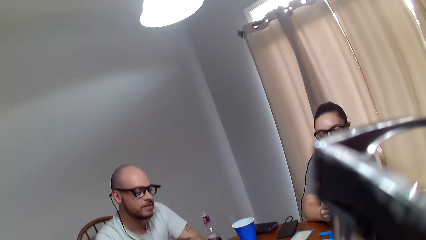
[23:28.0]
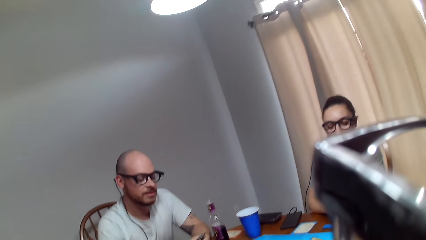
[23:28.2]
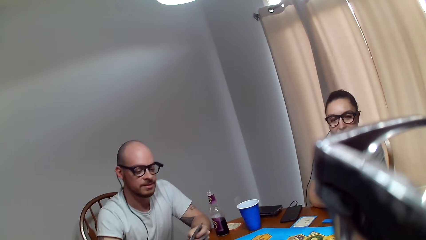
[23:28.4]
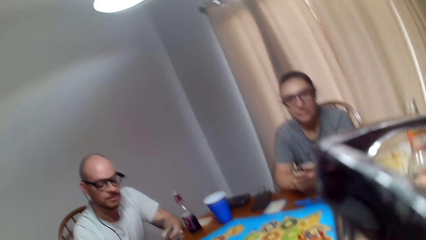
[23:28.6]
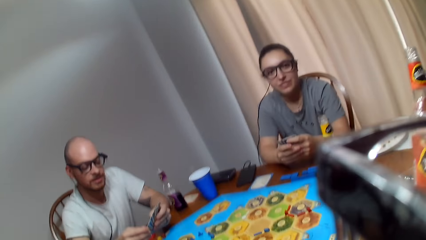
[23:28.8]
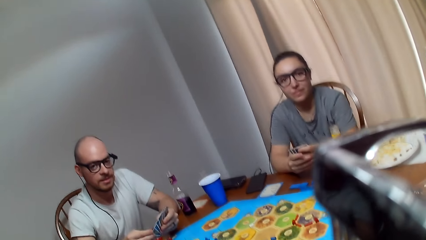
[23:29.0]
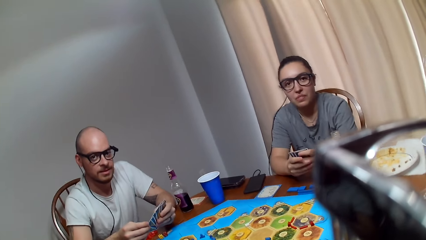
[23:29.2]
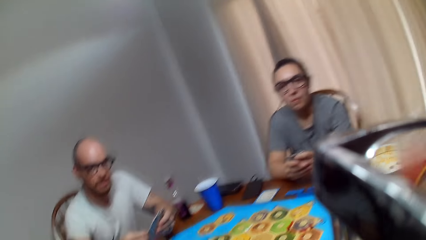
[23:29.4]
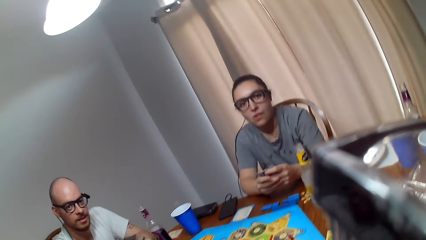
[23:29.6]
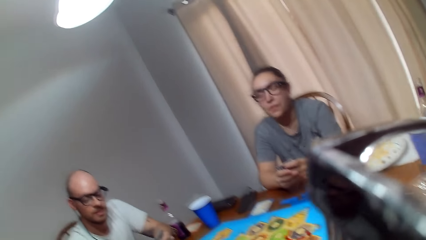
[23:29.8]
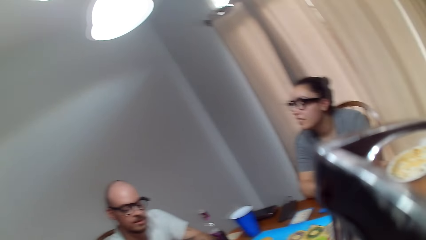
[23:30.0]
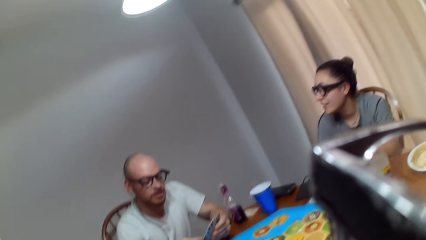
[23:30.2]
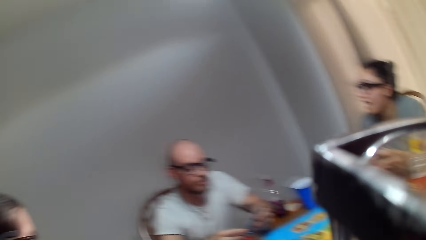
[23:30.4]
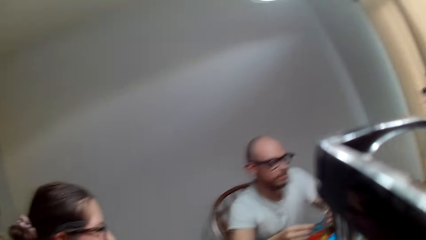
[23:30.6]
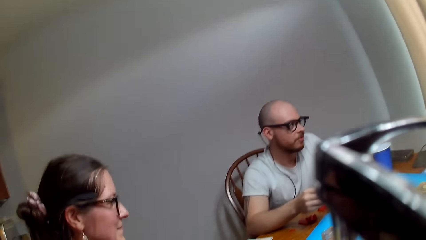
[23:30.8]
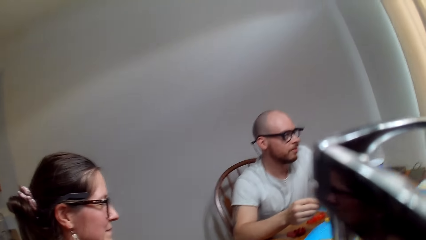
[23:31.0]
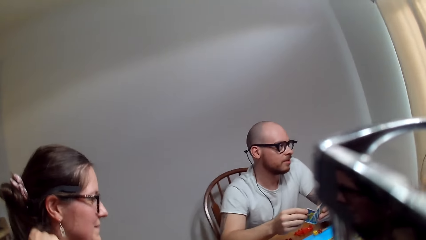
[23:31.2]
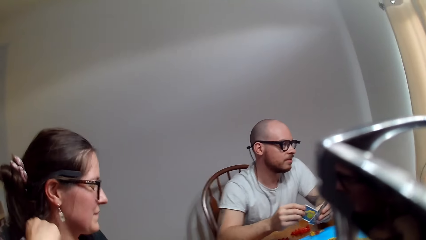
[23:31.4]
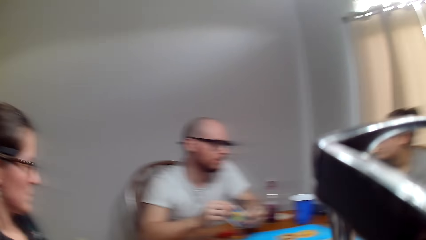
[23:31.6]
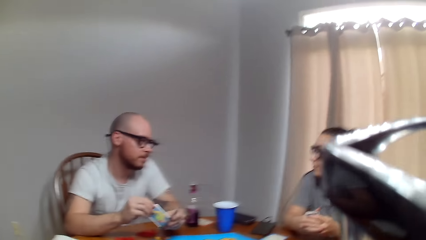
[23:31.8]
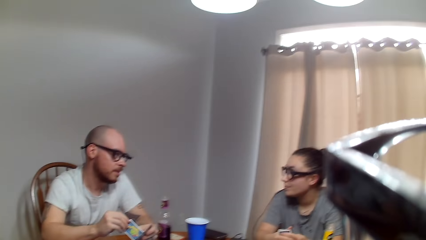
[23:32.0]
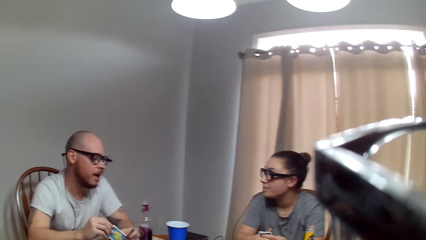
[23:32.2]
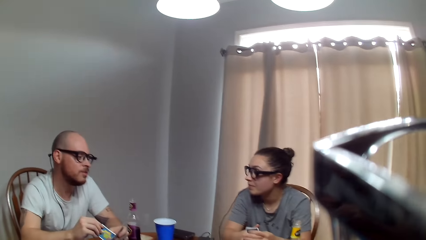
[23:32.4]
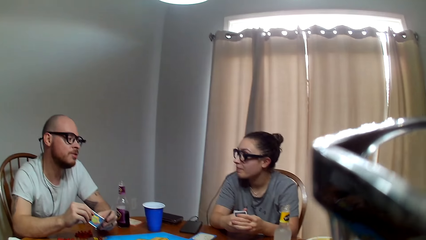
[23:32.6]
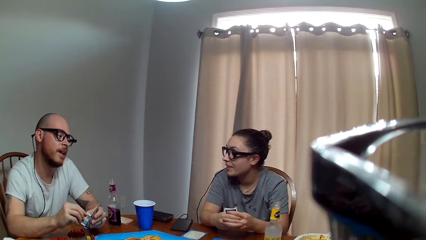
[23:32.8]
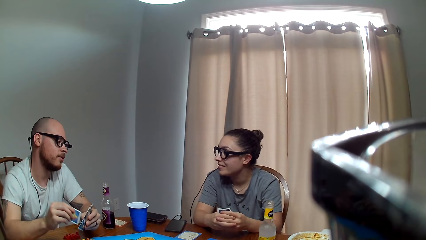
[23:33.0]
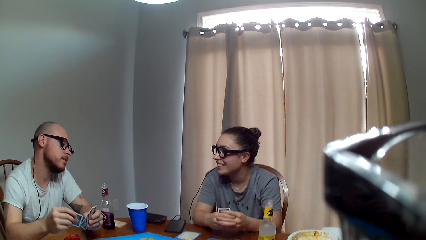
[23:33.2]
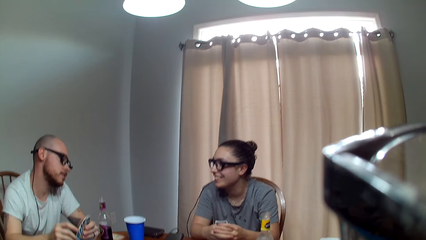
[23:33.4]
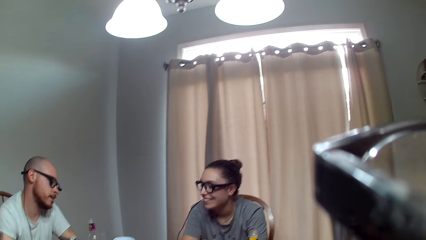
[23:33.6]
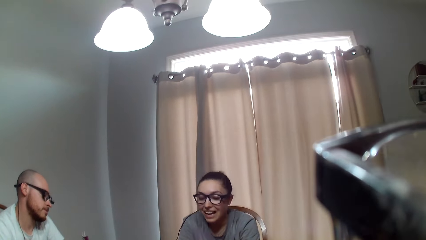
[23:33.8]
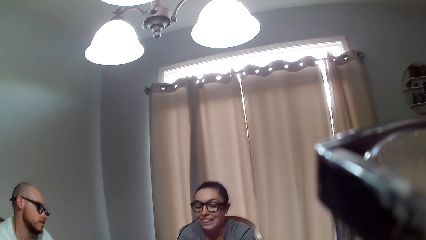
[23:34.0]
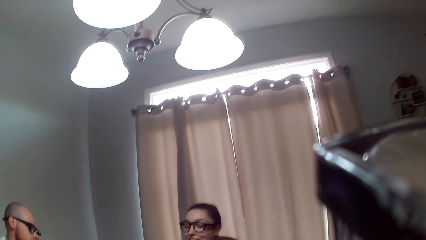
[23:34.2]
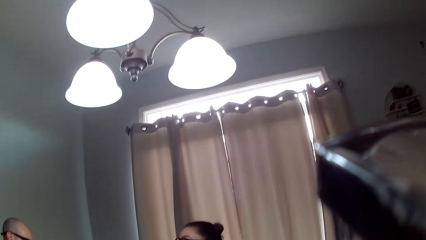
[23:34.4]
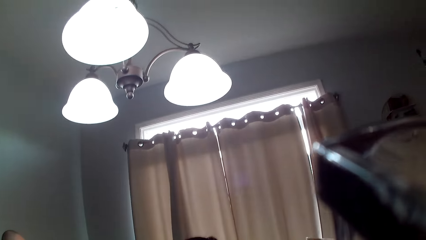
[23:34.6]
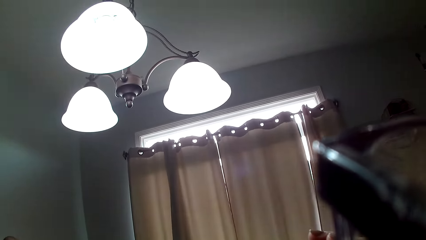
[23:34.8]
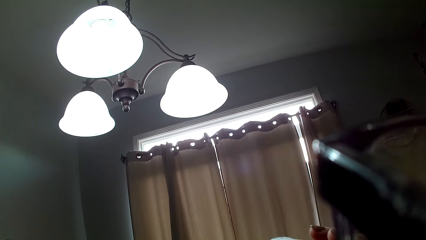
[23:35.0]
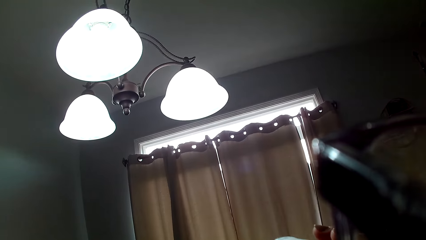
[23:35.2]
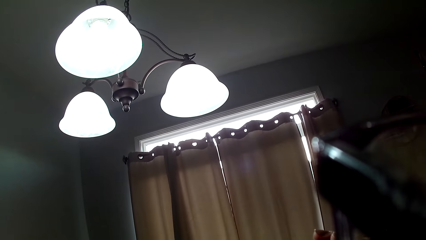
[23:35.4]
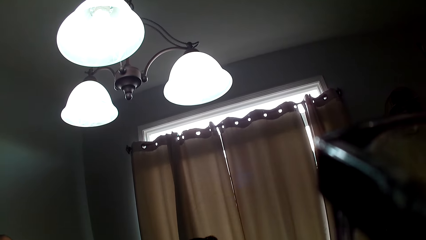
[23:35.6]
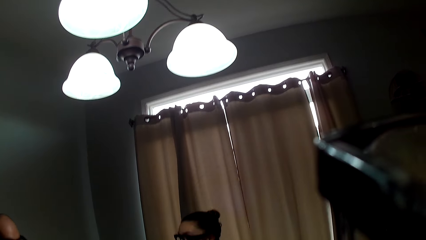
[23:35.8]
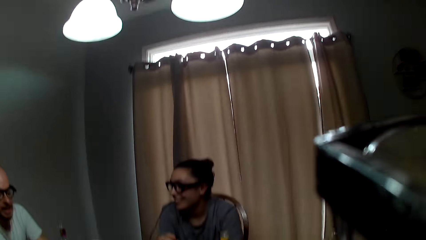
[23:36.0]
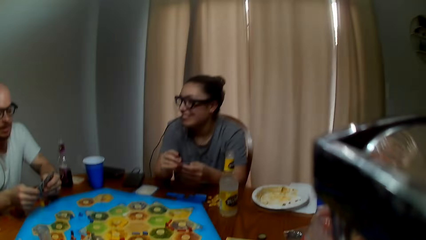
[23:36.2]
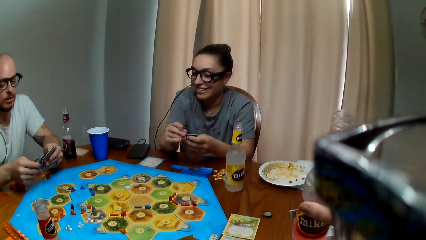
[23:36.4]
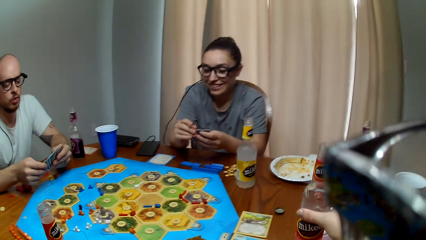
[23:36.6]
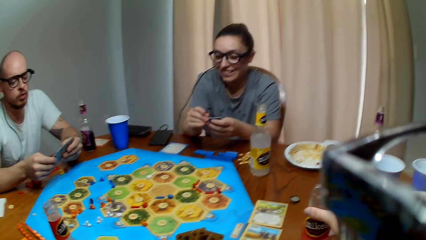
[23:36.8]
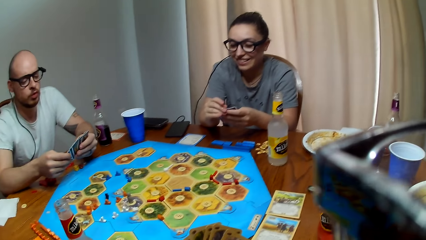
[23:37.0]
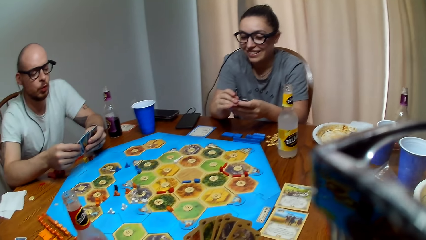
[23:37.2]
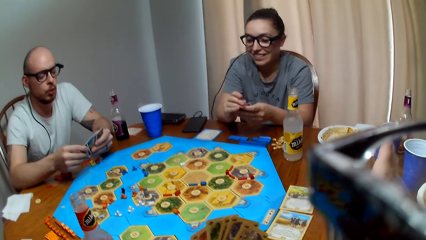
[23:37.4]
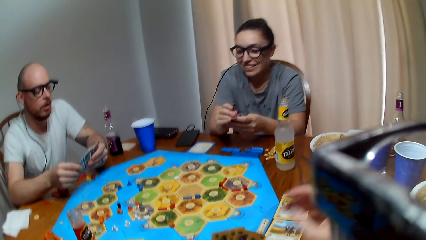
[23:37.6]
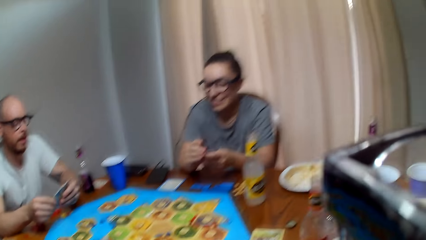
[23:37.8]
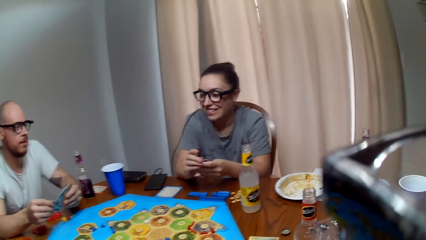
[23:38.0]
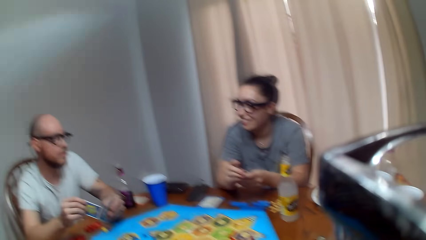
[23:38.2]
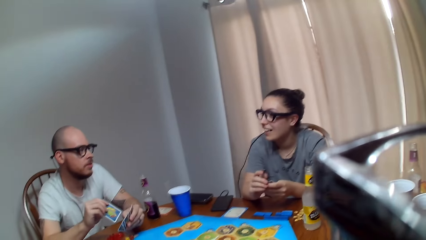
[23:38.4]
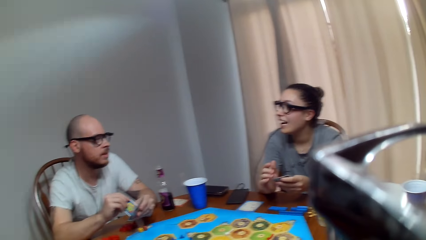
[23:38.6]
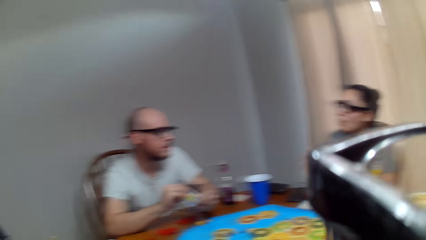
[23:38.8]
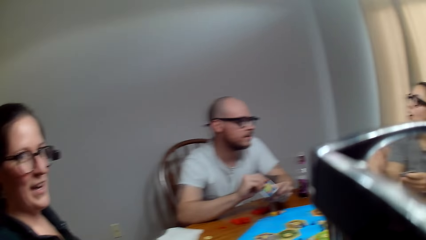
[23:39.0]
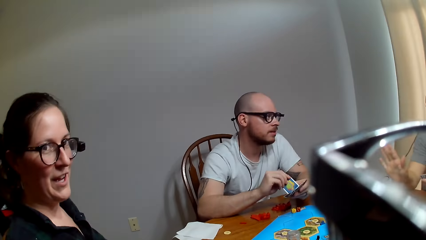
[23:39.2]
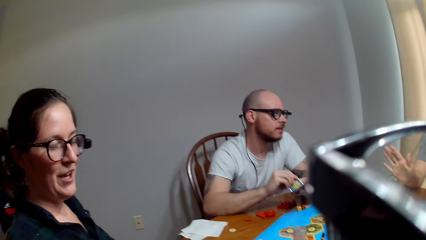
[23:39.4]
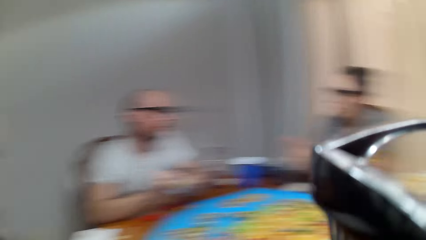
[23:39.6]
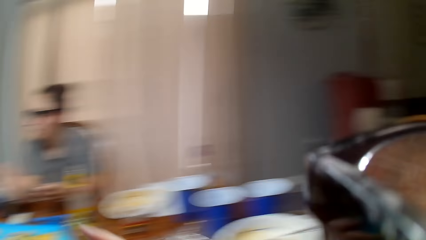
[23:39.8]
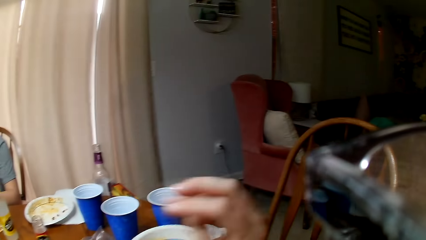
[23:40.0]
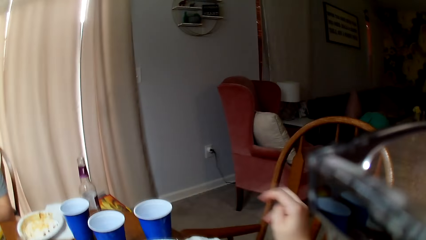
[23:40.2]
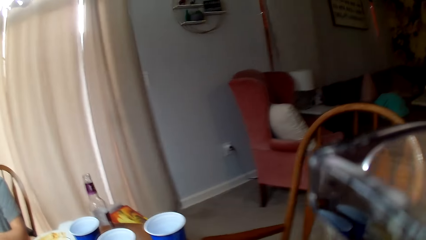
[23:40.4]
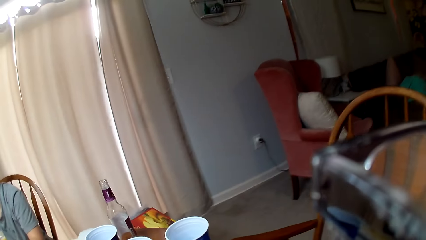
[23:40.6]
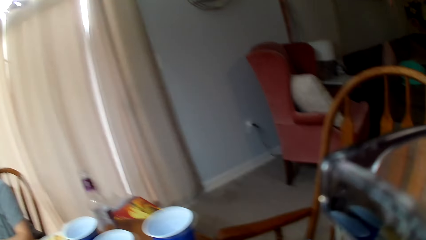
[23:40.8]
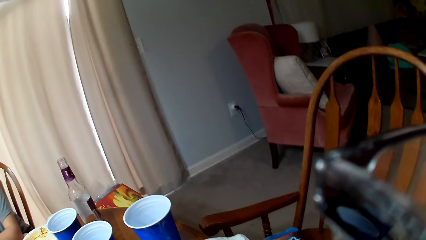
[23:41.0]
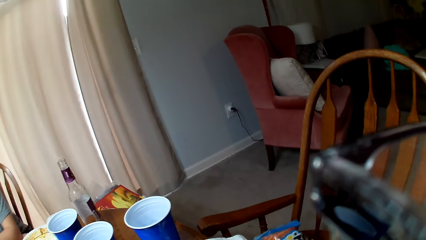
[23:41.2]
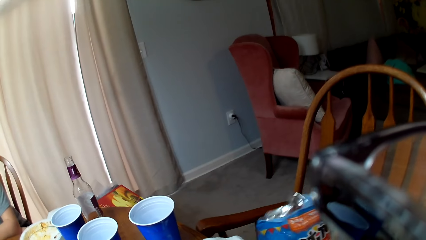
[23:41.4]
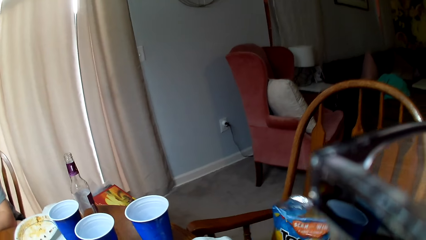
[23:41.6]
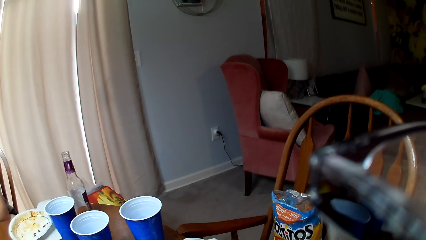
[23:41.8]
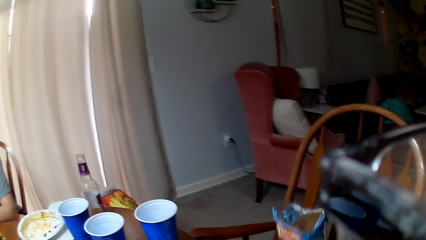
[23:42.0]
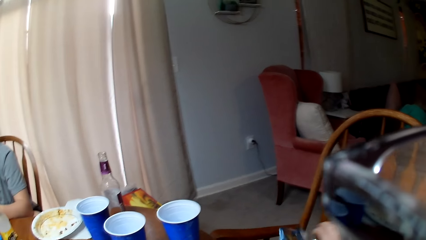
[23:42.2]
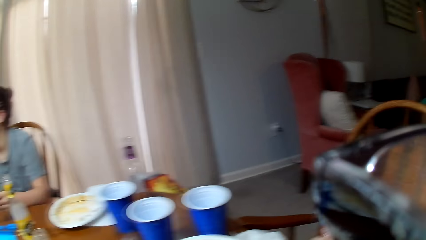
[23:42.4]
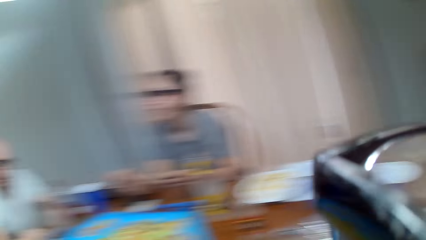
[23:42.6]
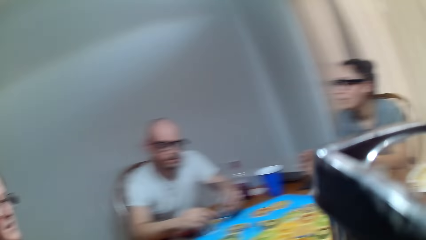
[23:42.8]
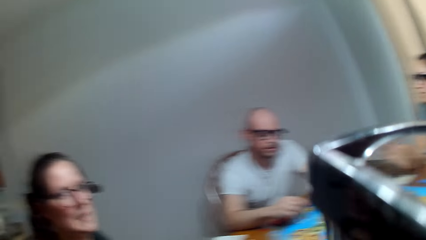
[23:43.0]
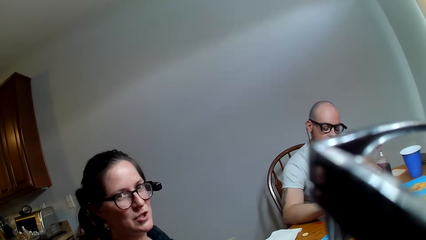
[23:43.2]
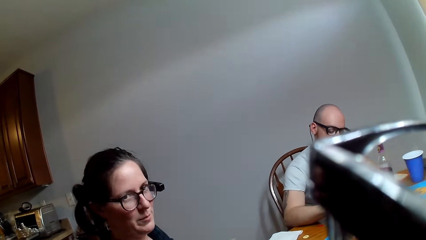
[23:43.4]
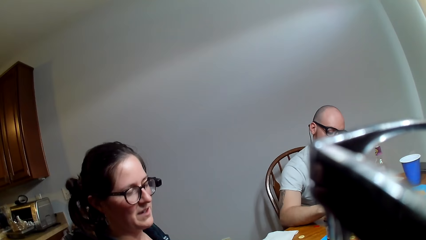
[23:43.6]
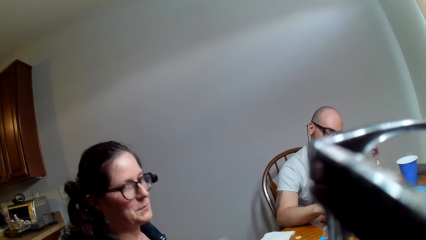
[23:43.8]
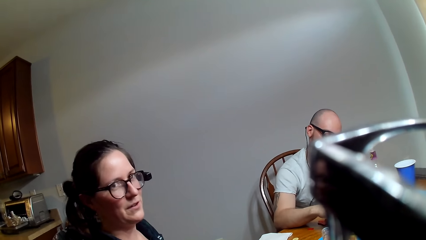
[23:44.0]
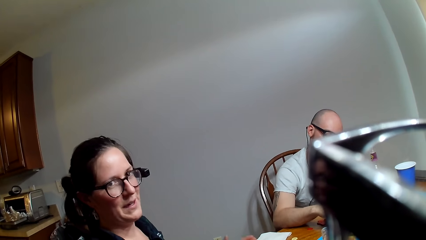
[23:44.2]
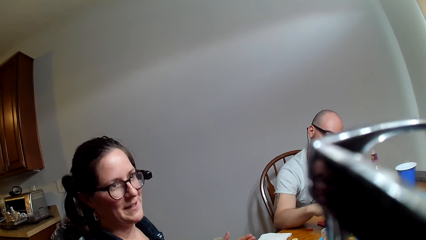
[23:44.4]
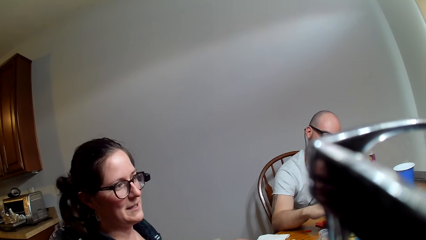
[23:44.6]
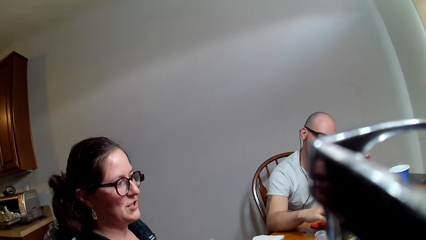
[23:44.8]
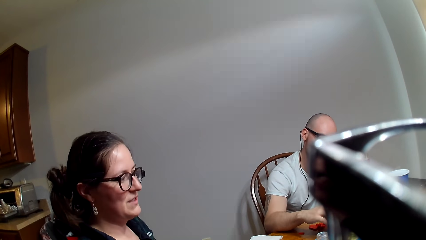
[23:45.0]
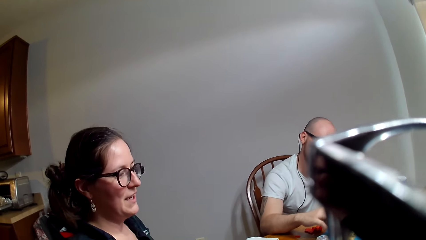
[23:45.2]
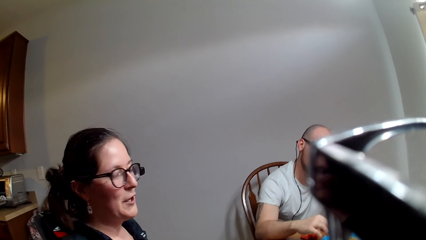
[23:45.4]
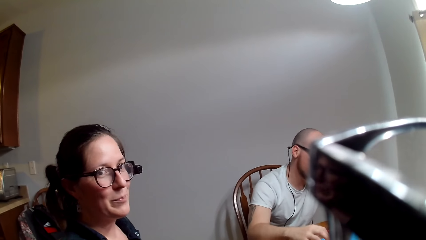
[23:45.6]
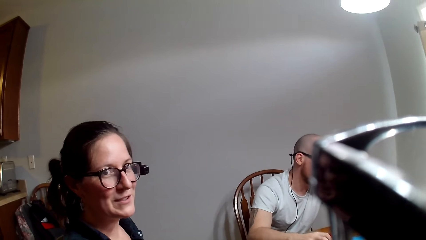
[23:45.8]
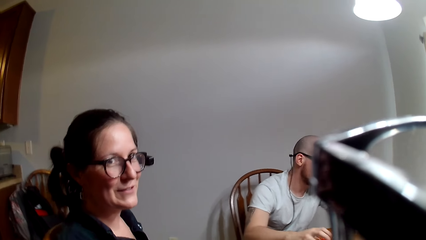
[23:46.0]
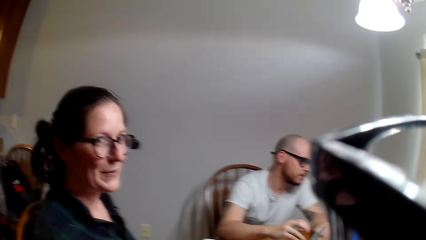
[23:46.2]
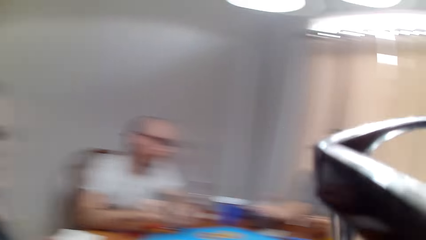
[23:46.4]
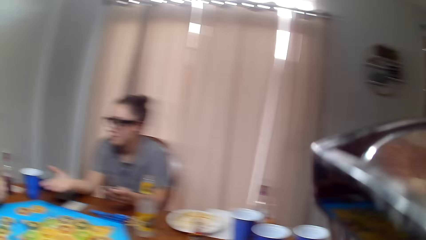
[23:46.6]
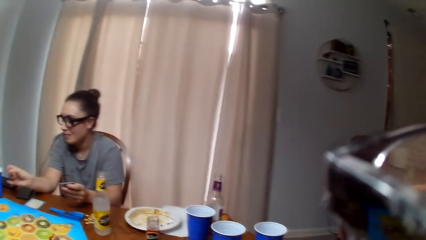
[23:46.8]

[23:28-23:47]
The camera wearer speaks to a man. A woman talks to the man. The man speaks to the woman. The woman responds to the man. The camera wearer drinks their beverage. The man responds to the woman. The camera wearer places the bottle on the table. The man speaks to the woman. The woman responds to the man. Another woman stares at the camera wearer. The camera wearer turns around. They pick up the chips. The other woman speaks to the camera wearer.
